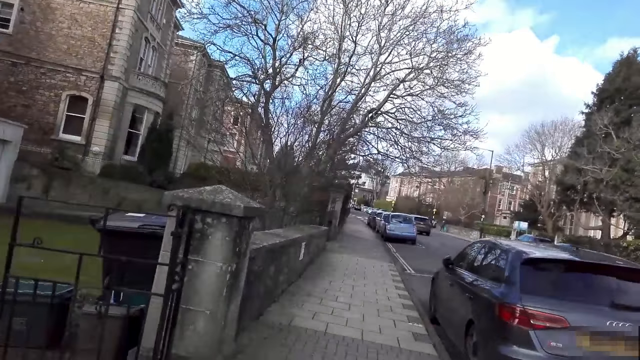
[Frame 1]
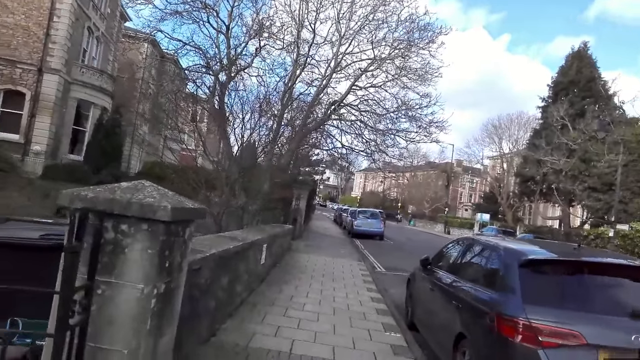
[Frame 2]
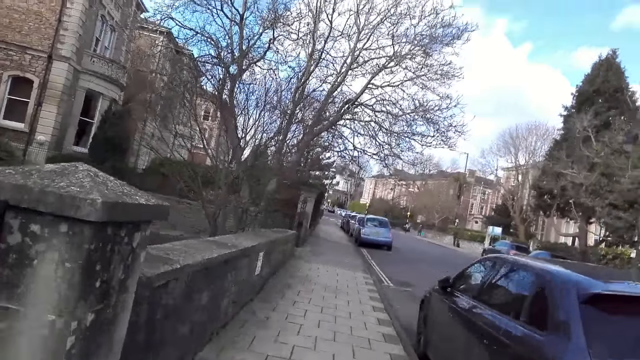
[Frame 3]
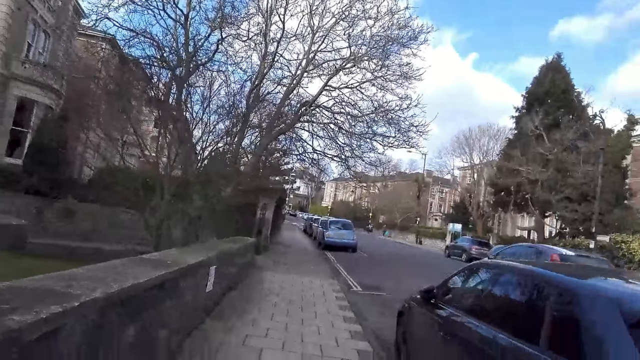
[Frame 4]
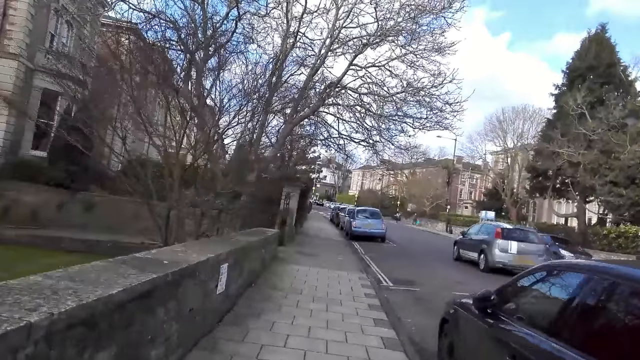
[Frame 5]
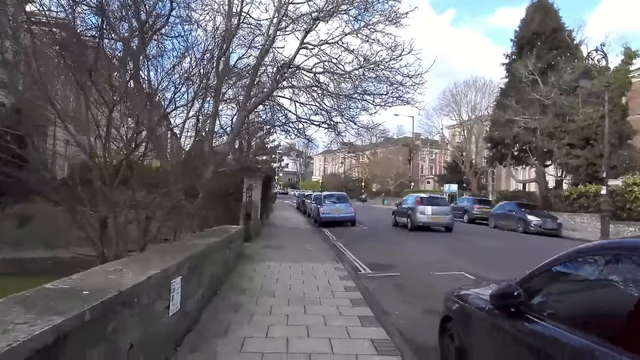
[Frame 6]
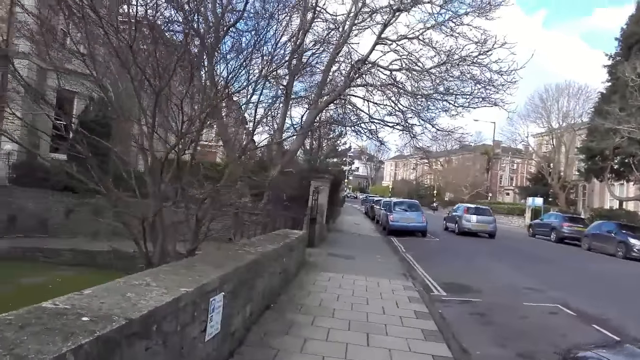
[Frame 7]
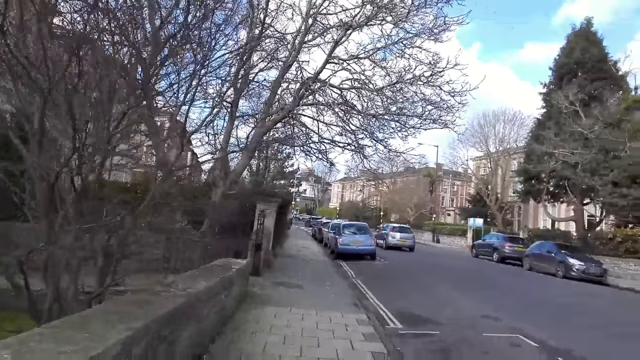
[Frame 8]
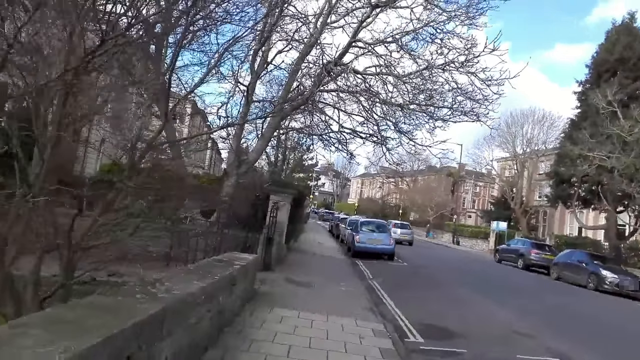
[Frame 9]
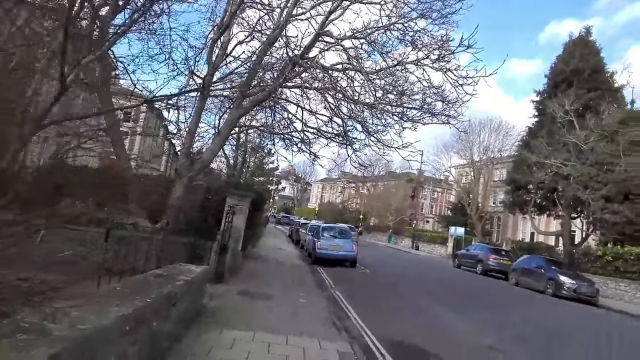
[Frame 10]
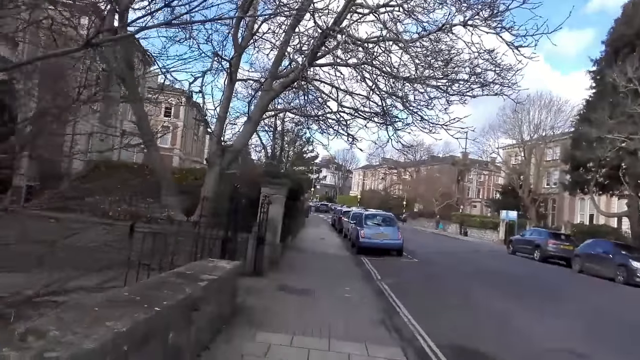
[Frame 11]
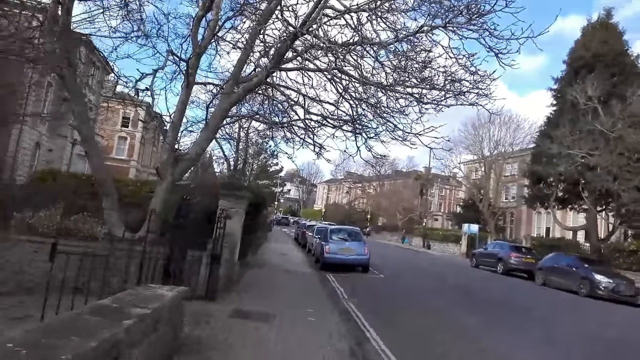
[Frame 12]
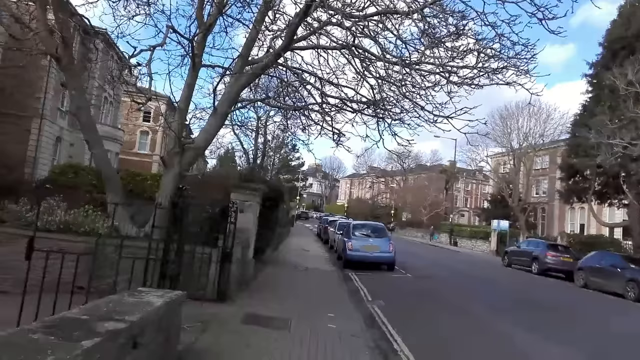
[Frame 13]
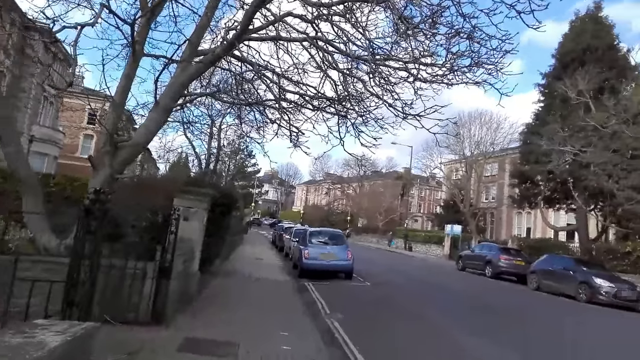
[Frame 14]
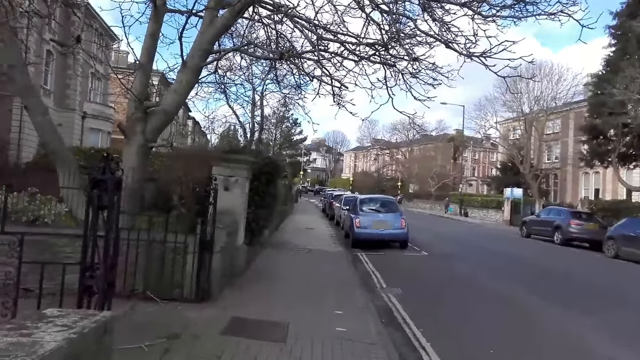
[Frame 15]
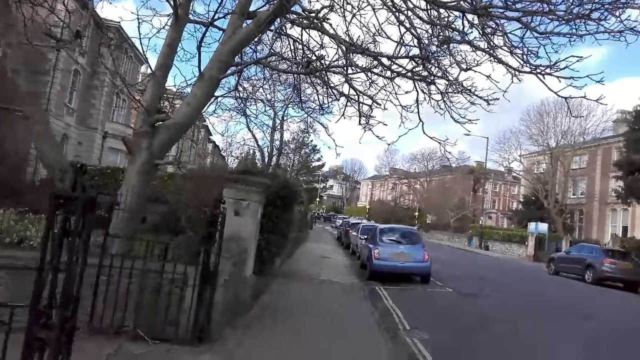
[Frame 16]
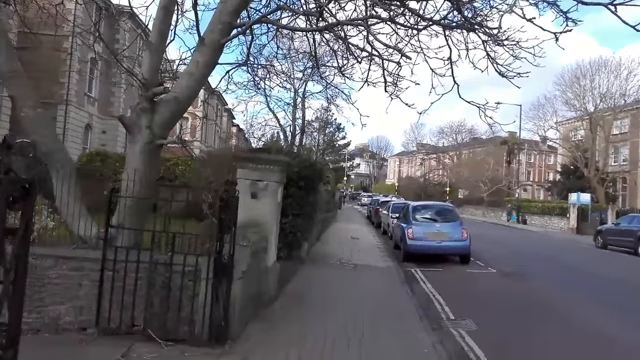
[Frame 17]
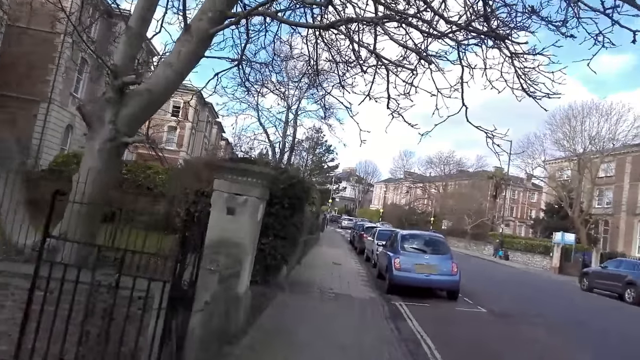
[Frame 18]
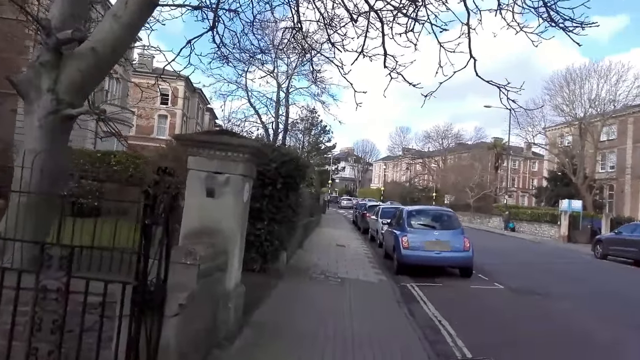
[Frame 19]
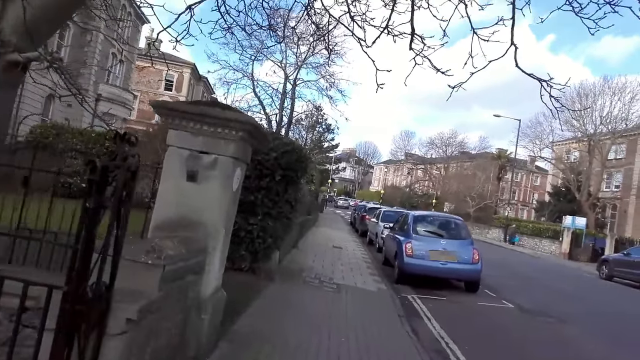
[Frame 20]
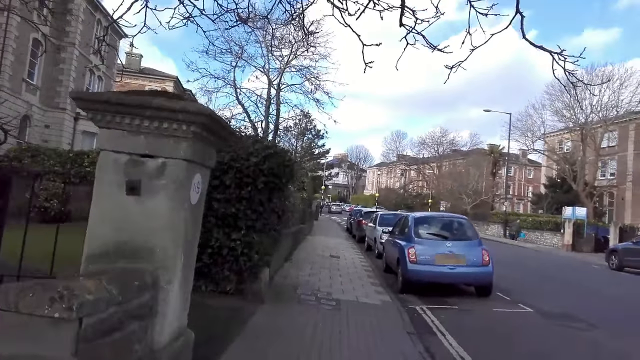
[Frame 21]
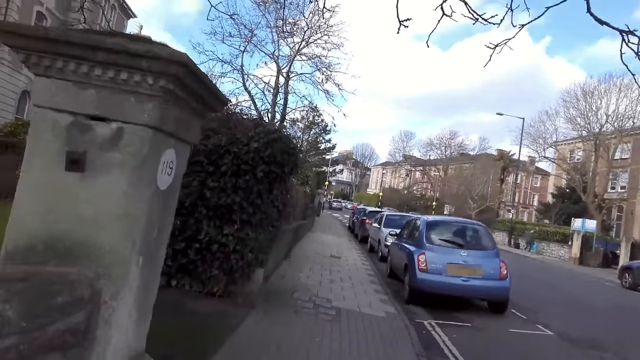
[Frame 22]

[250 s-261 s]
A grey car drives past the camera wearer.

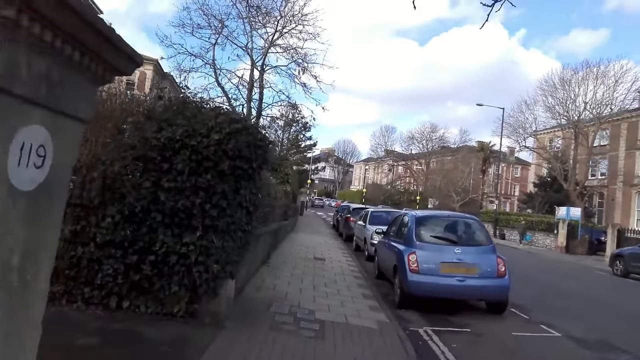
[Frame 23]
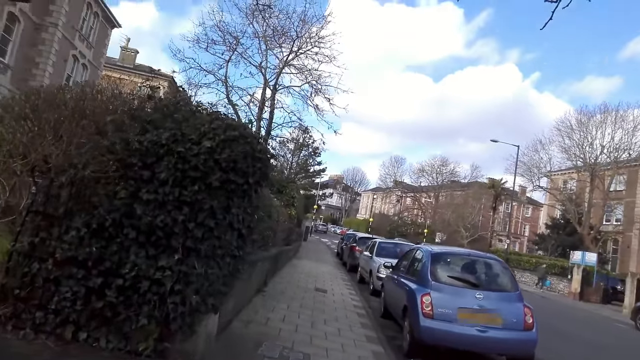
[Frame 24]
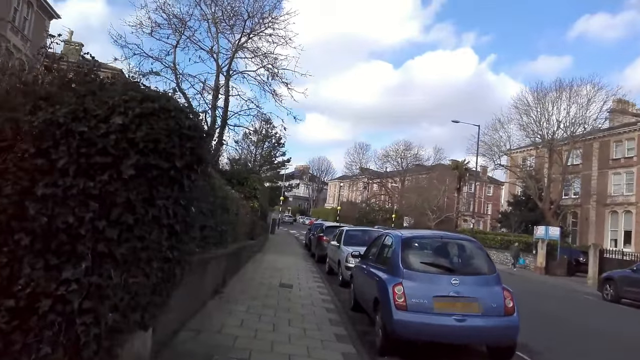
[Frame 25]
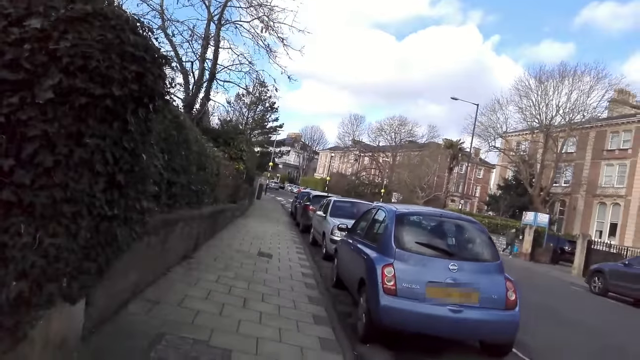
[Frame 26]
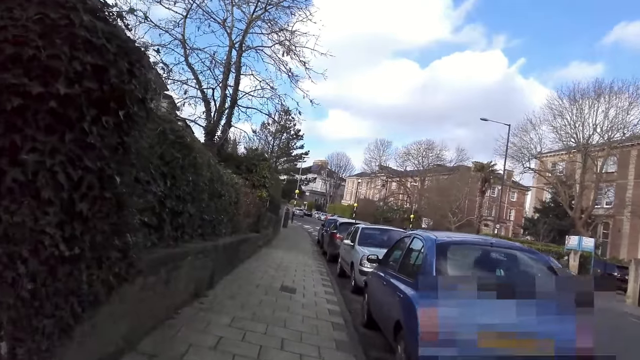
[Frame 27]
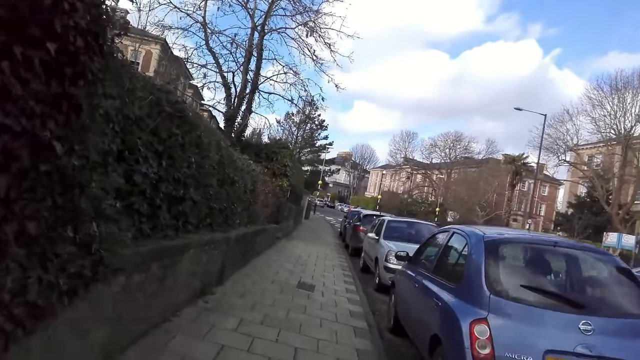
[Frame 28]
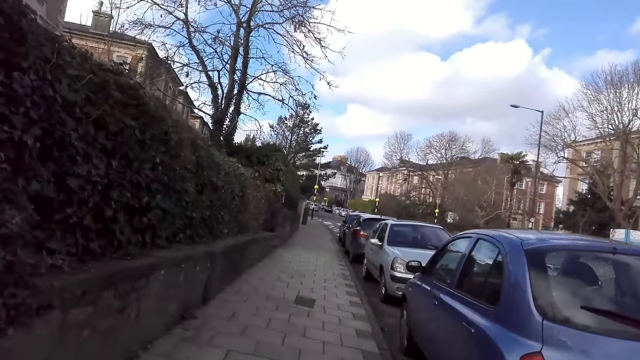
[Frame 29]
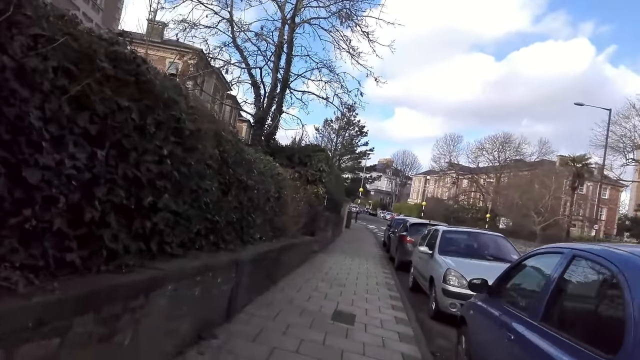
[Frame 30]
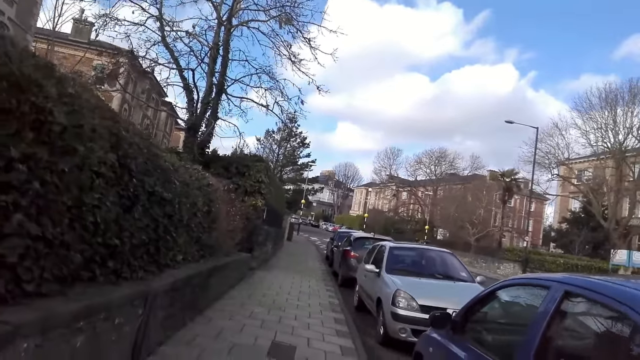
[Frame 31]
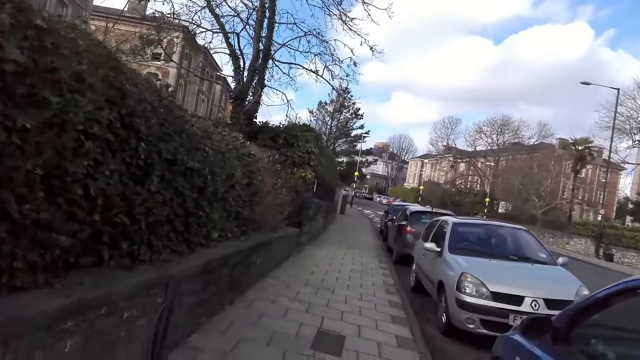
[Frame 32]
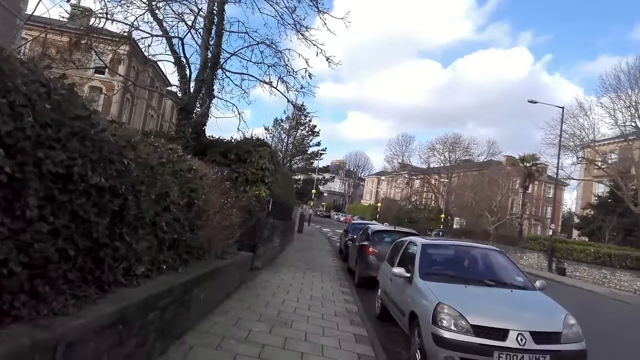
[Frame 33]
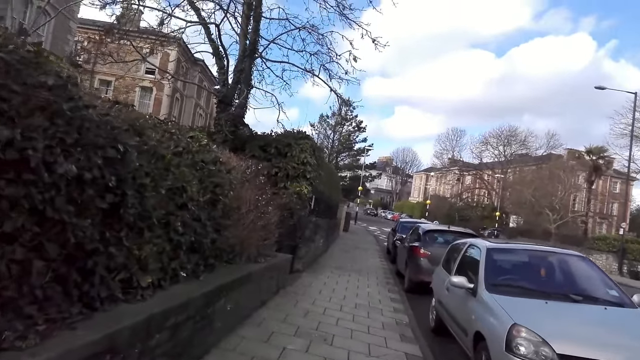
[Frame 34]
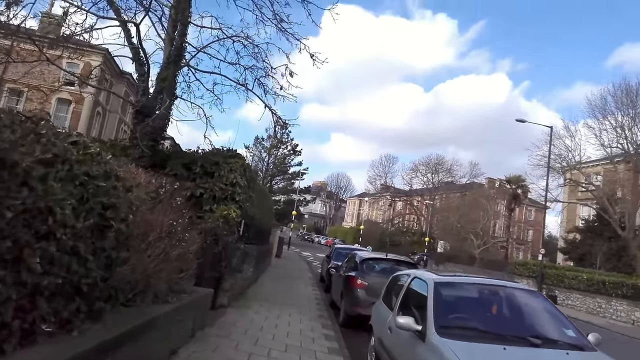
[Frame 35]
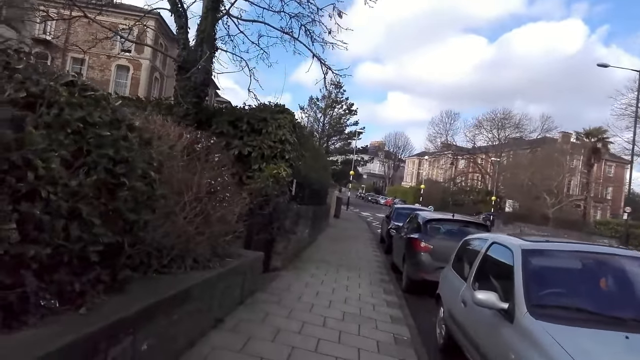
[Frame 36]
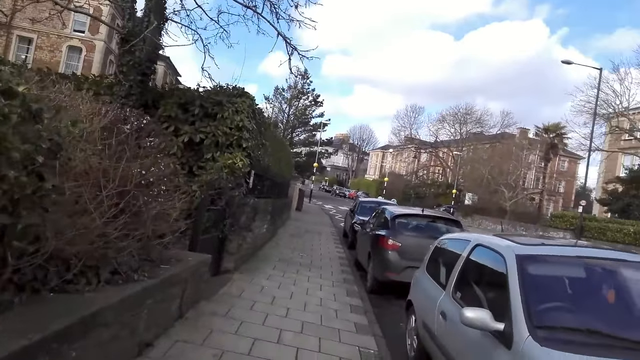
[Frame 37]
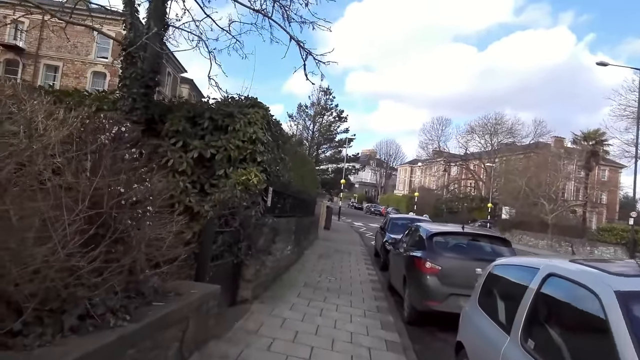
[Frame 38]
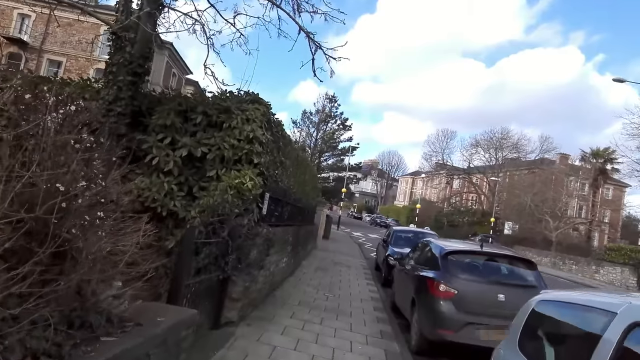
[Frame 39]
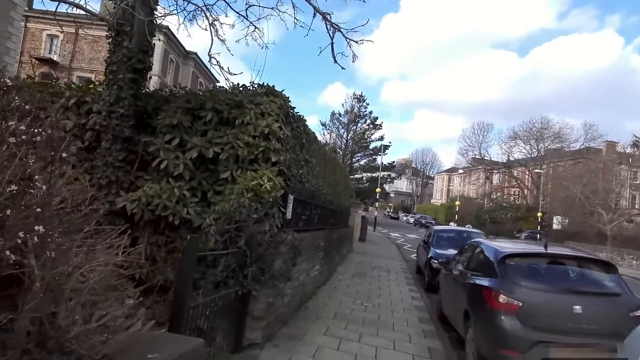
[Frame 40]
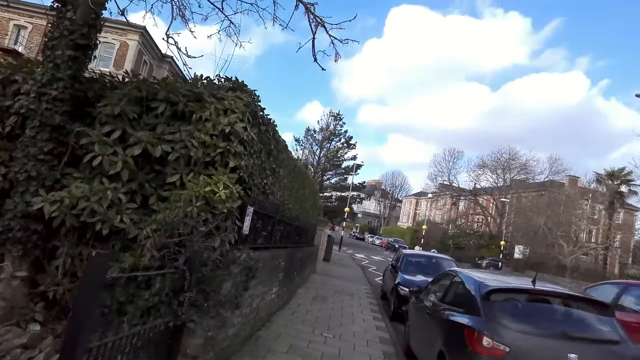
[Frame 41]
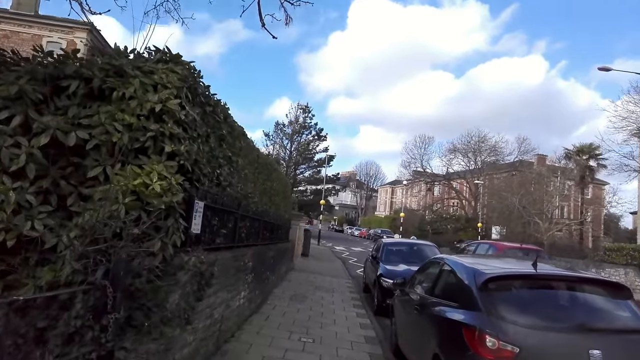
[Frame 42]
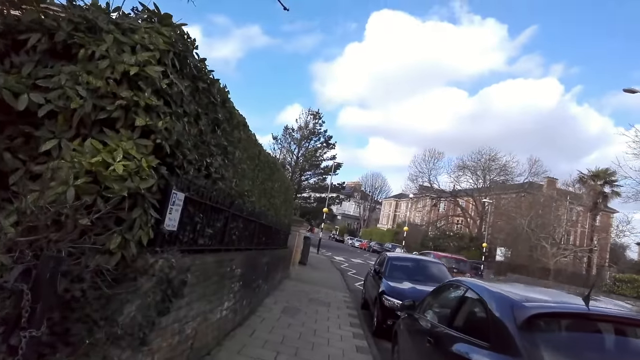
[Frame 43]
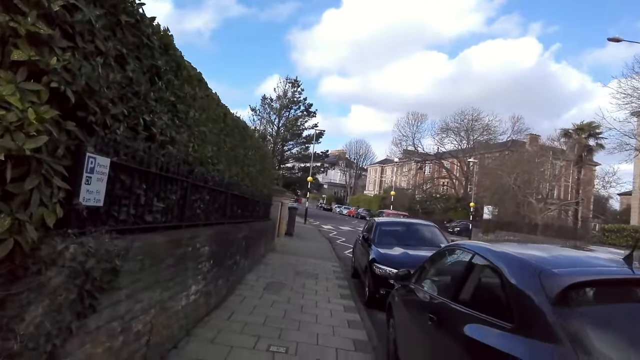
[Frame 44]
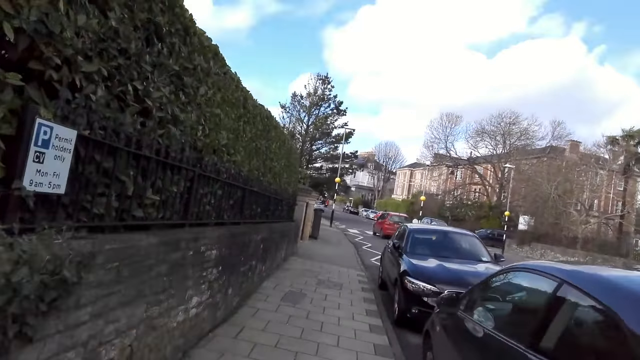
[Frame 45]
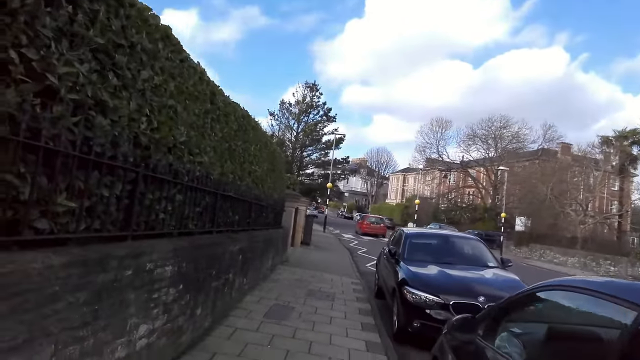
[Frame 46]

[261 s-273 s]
A black car drives past the camera wearer. A red car drives past them.
